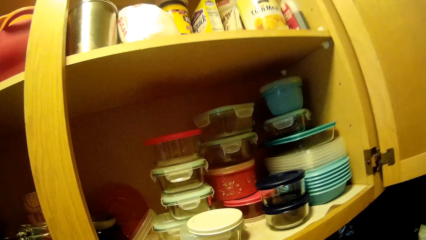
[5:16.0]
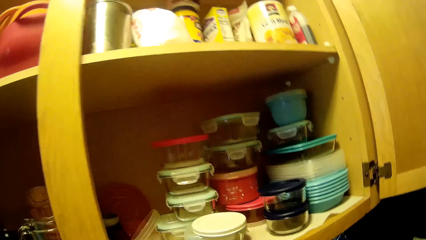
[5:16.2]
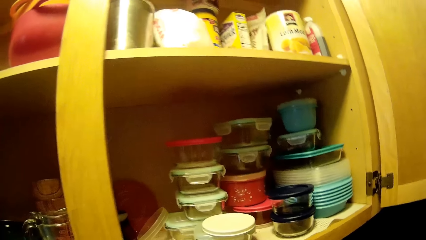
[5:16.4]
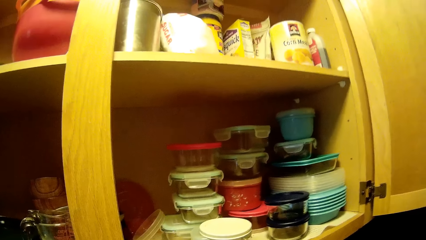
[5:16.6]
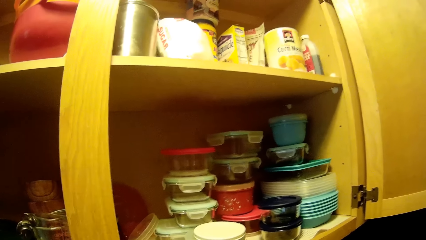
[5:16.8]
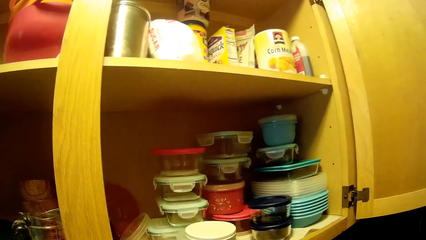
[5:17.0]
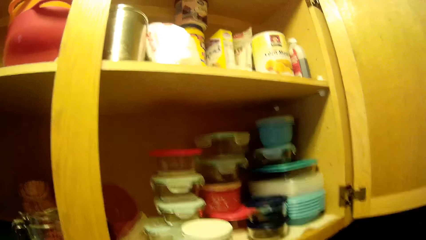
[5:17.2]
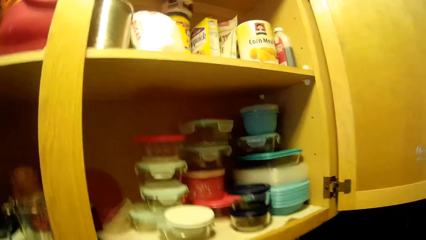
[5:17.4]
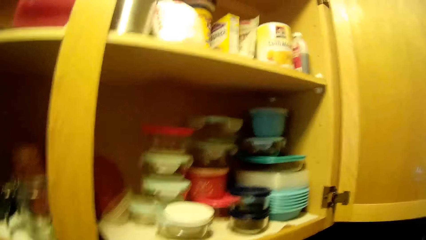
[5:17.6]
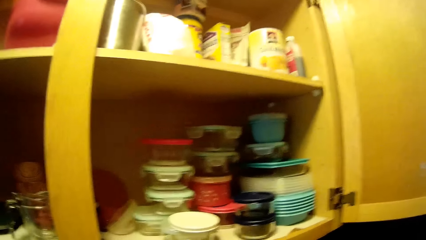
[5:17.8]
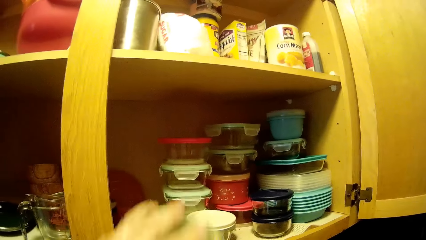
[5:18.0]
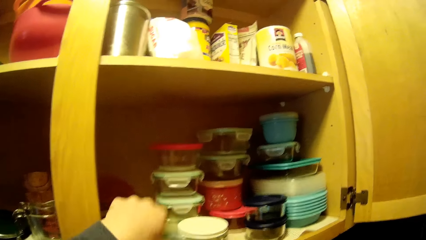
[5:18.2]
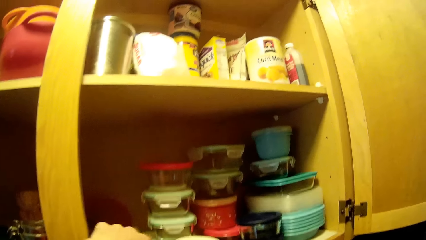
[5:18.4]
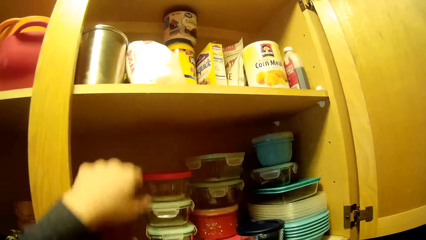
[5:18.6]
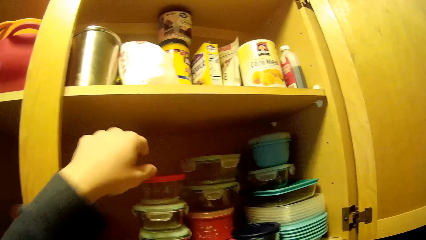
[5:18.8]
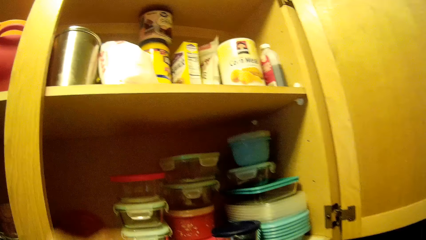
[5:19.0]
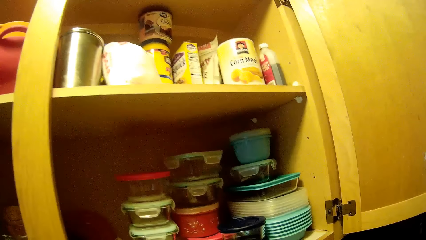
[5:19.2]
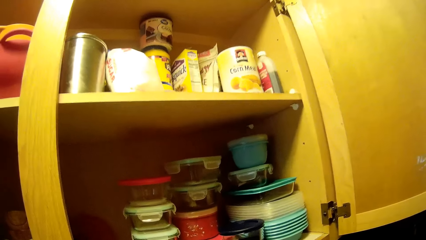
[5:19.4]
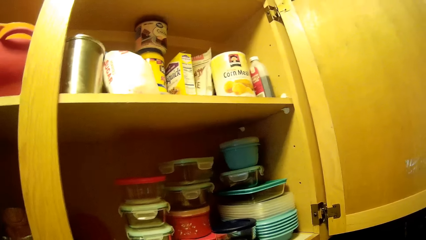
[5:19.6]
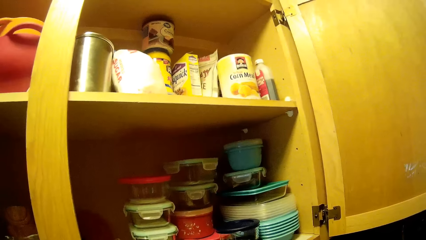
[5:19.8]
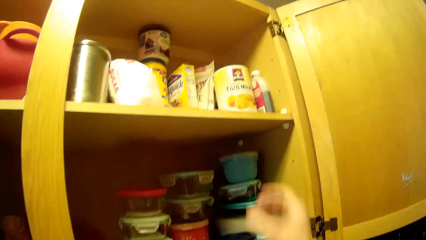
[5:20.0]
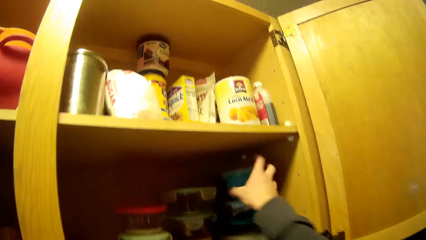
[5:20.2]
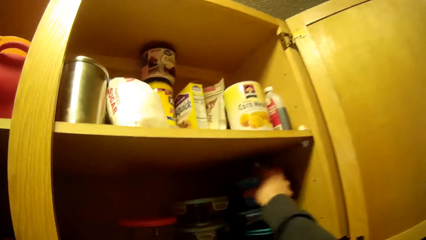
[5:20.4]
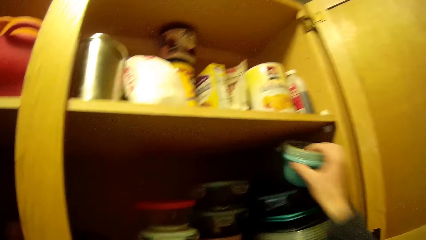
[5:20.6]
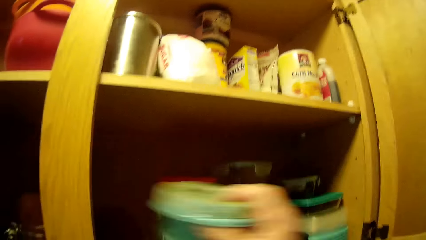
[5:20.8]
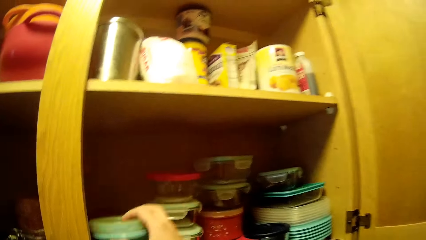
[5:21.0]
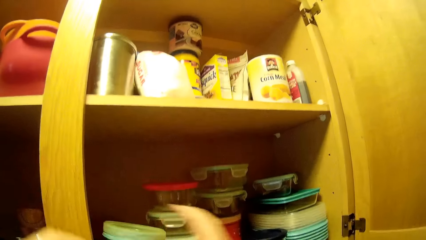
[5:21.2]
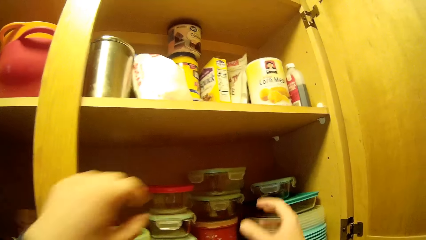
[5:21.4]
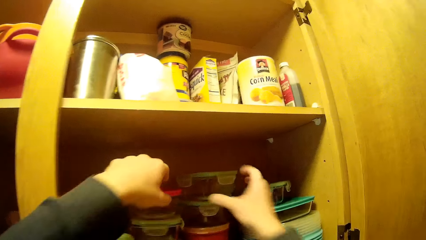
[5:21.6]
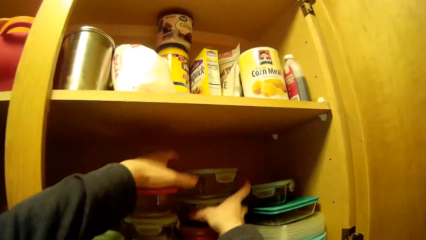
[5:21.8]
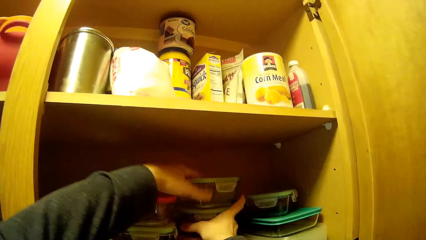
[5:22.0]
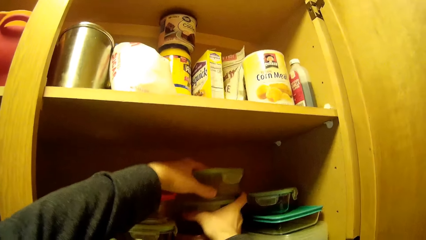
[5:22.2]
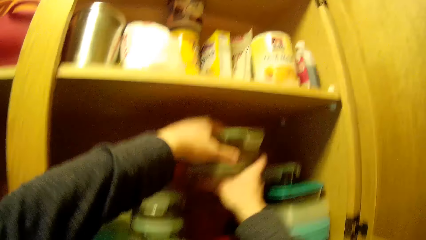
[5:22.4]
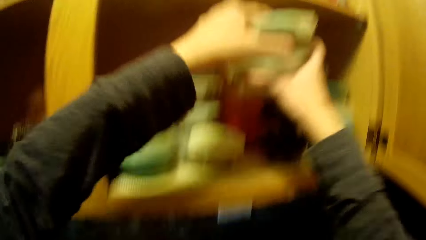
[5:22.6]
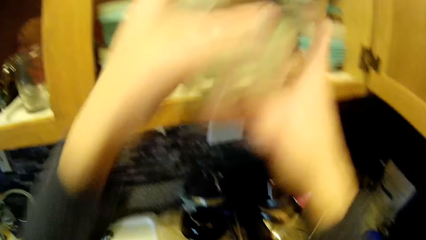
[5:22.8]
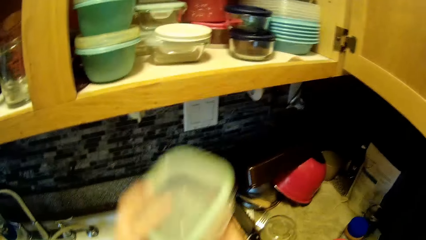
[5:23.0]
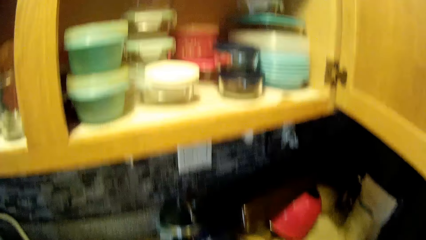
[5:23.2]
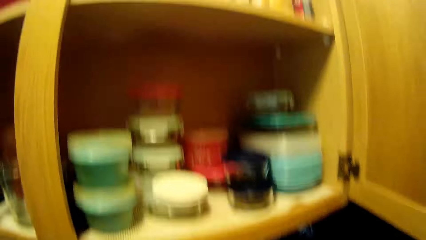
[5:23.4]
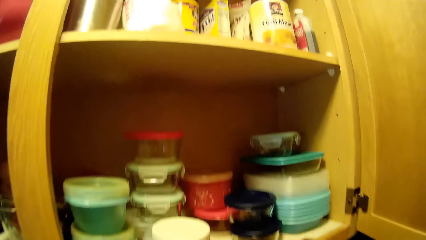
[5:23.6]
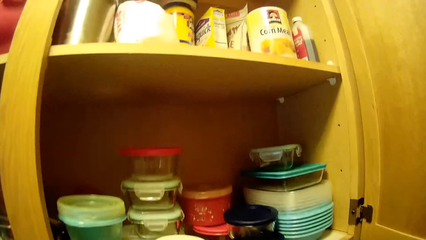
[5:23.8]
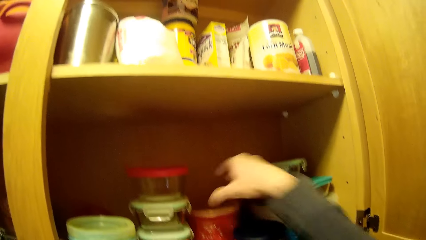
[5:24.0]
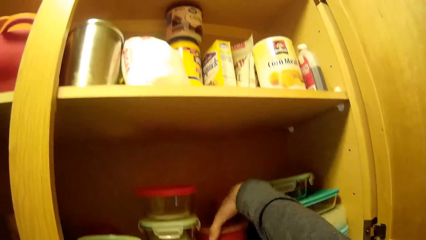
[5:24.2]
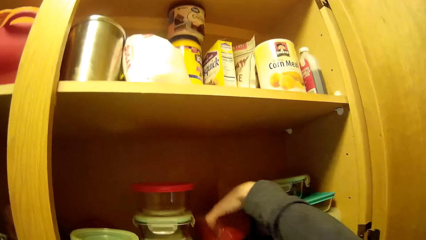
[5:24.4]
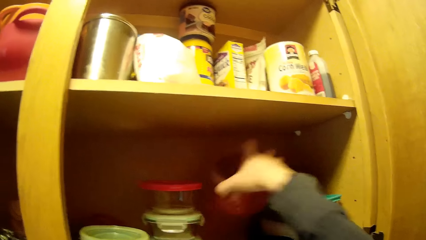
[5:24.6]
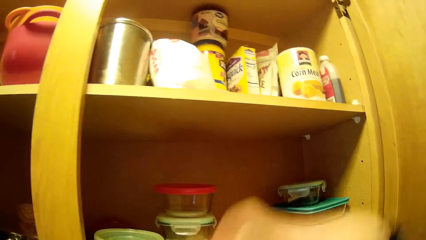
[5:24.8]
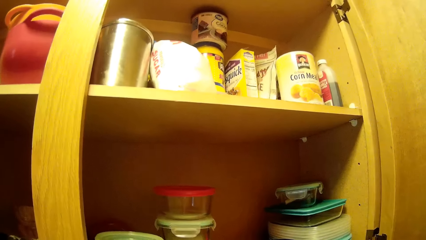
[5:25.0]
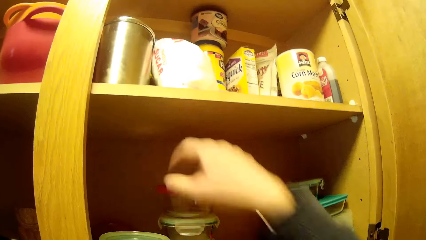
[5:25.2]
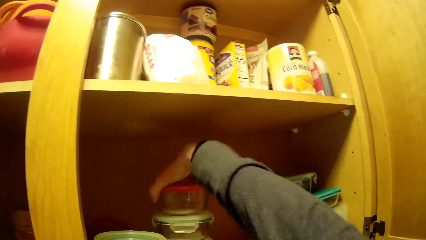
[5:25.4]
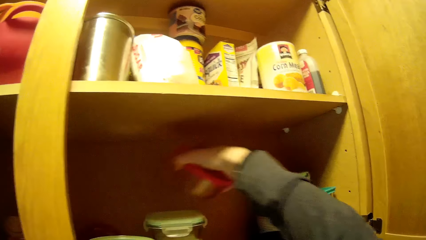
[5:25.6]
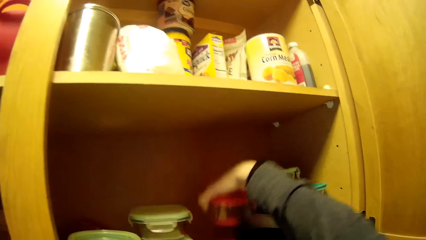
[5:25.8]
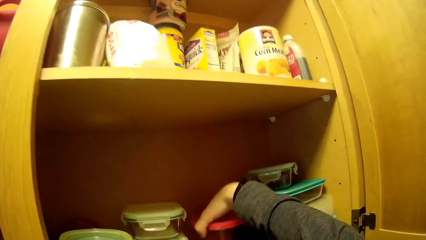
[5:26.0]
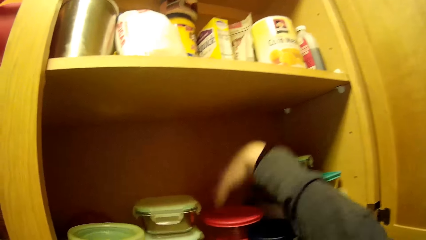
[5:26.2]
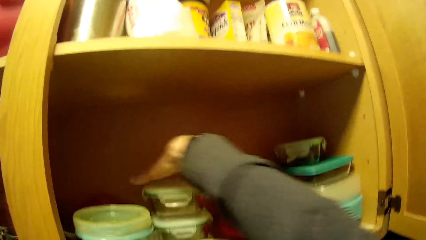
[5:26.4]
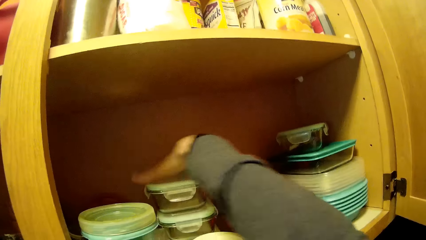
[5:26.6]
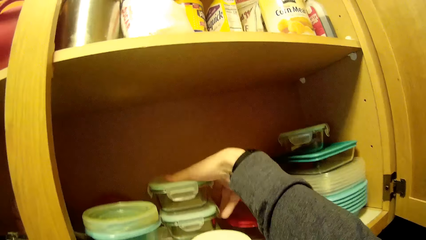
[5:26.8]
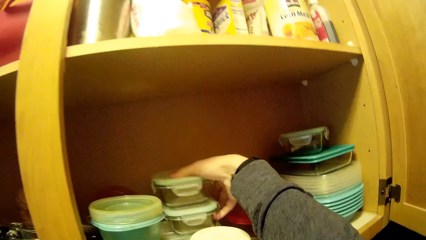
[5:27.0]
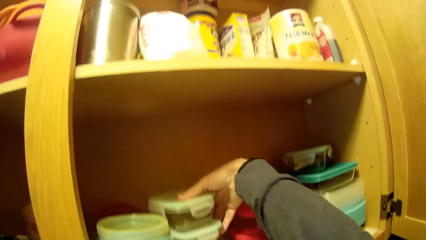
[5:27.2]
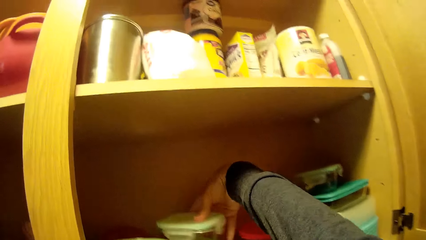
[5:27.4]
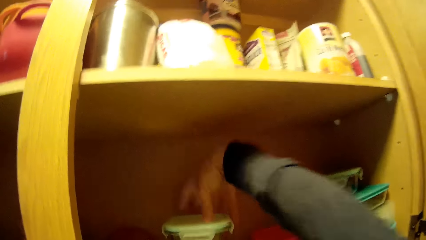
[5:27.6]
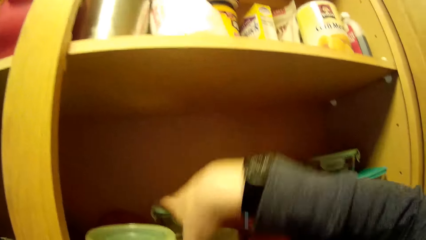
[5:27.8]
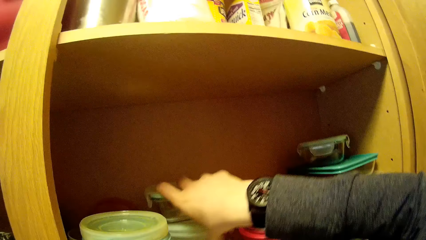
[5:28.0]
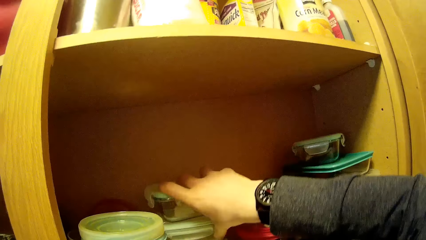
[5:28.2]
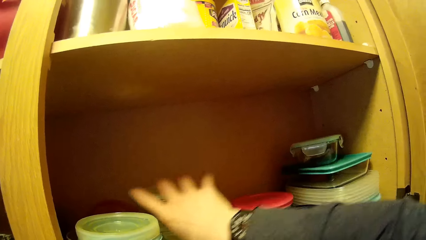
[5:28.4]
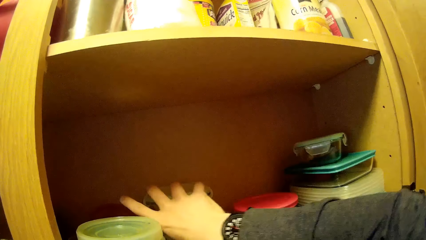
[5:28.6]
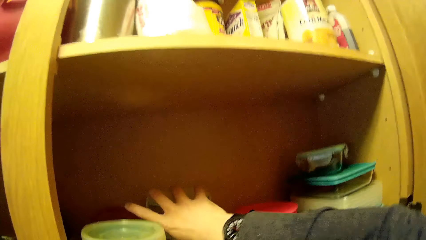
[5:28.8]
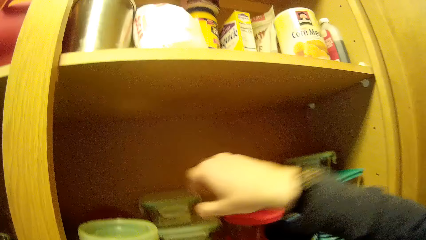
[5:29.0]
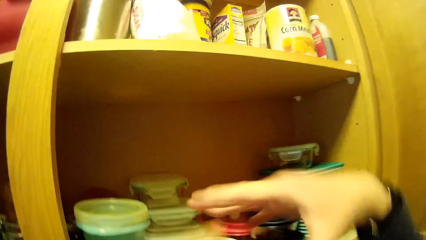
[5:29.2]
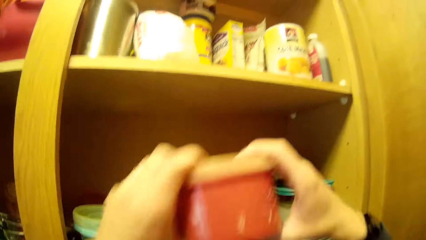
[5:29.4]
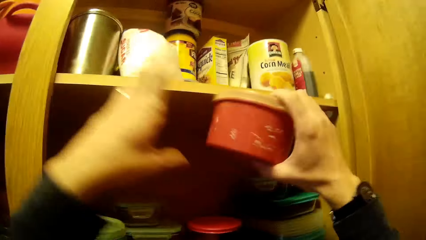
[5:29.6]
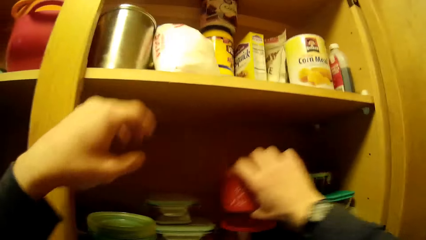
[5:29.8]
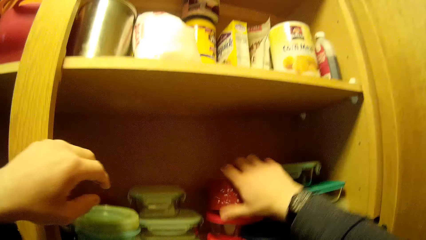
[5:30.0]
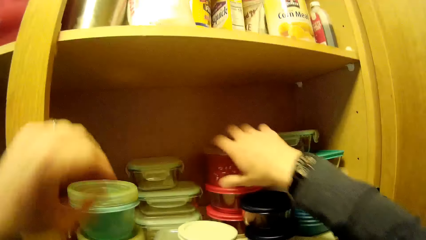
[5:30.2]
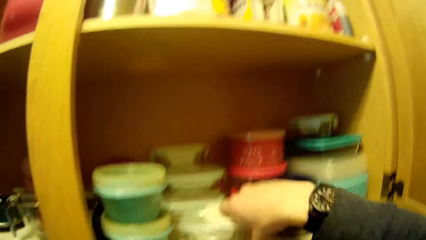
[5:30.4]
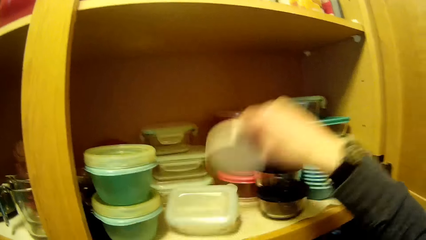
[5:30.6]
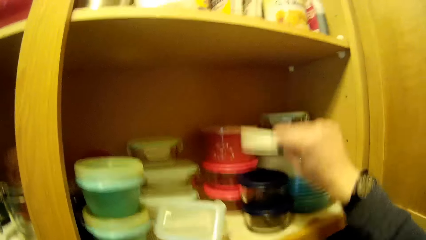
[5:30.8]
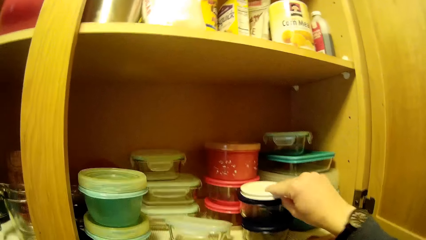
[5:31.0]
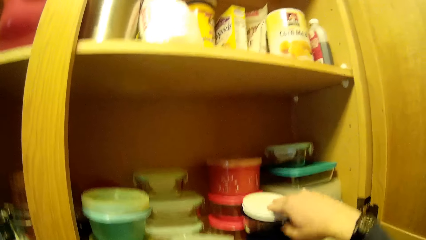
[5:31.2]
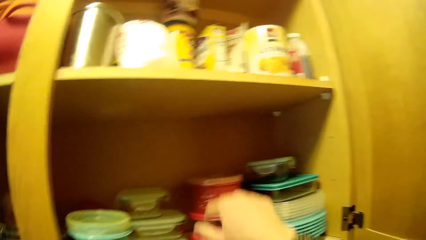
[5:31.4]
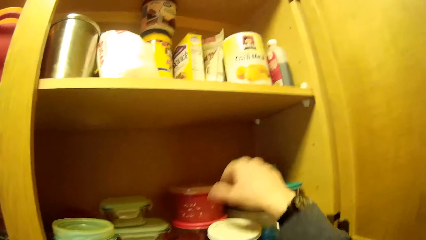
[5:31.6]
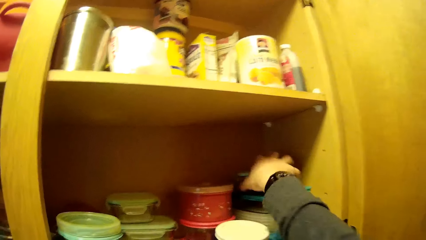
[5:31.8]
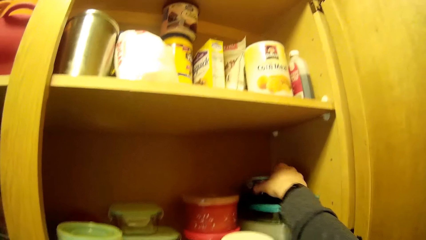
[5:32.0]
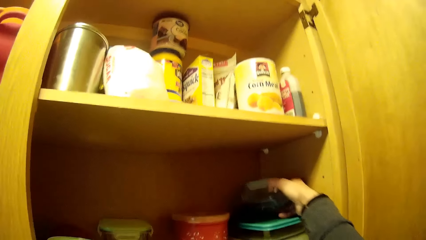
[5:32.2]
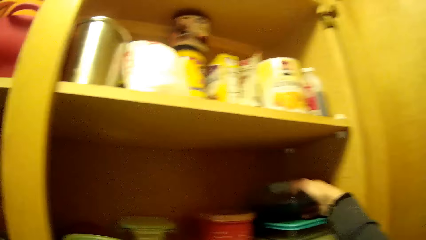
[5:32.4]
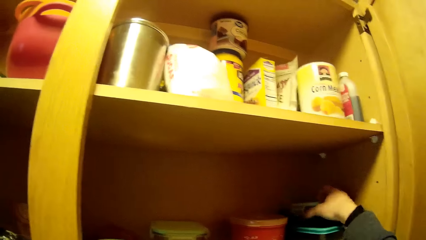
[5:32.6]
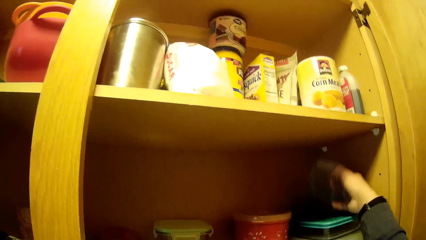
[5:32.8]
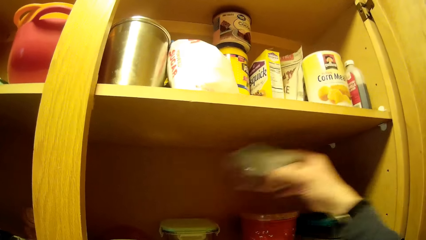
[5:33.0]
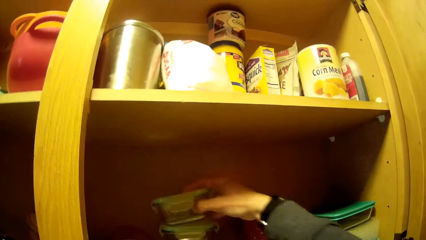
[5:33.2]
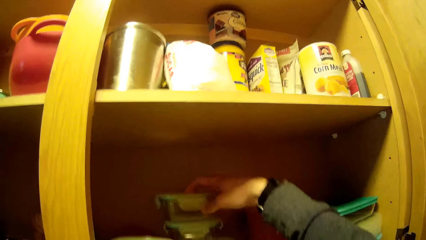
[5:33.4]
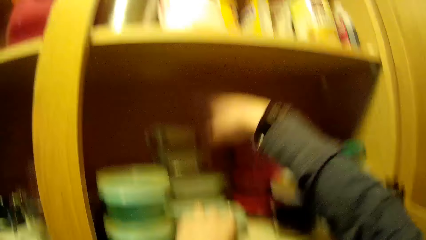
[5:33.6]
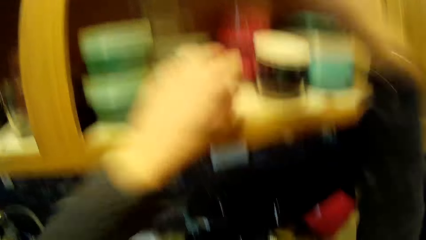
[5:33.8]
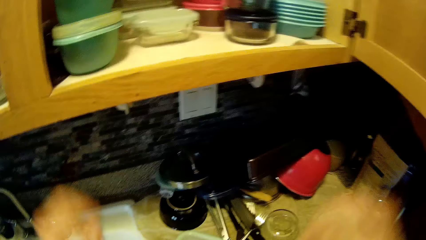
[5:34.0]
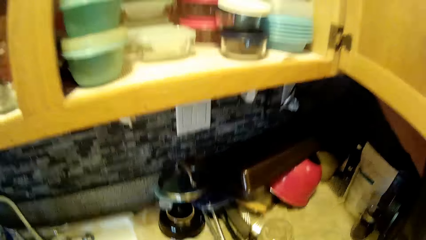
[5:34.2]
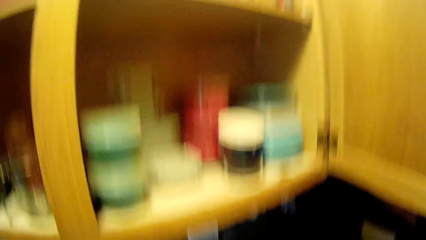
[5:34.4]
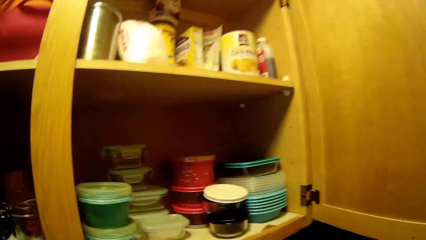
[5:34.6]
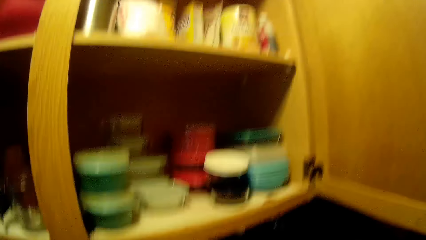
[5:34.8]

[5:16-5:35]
The camera wearer converses with a woman. He lifts a container with his right hand from the cabinet. He drops the container with his right hand from the cabinet. He lifts two containers with both hands from the cabinet. He lifts two containers with both hands from the cabinet again. He rearranges the containers in the cabinet. He drops the containers in his hands on the table. He lifts a container with his right hand from the cabinet. He lifts a container with his right hand from the cabinet again. He drops the container with his right hand into the cabinet. He turns two containers with his right hand in the cabinet. He moves a container from his left hand to his right hand. He drops the container into the cabinet. He lifts a lid with his right hand from the cabinet. He drops the lid in the cabinet. He lifts a container up in the cabinet. He drops the container in the container. He lifts a container up in the cabinet. He drops the container in the container.
